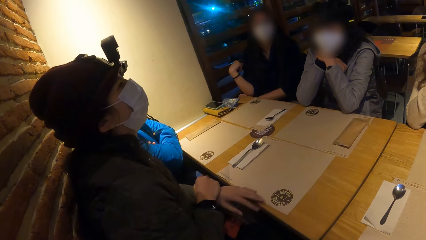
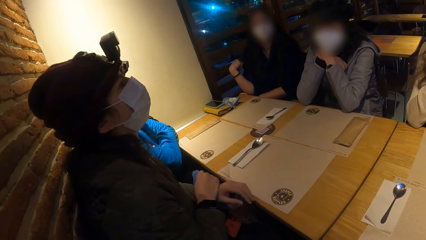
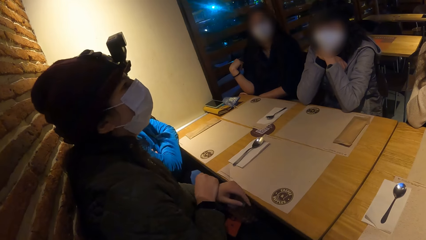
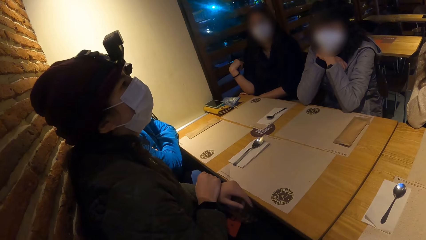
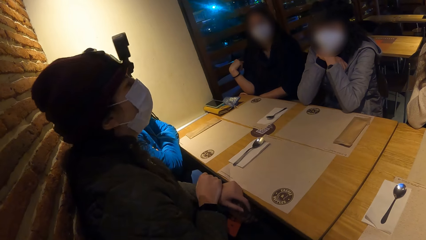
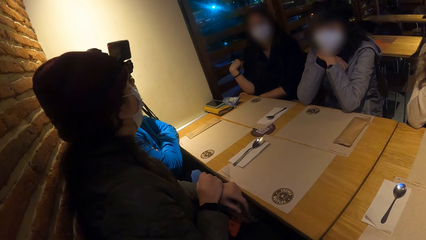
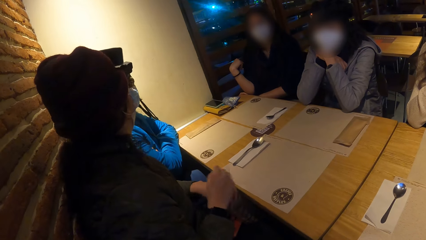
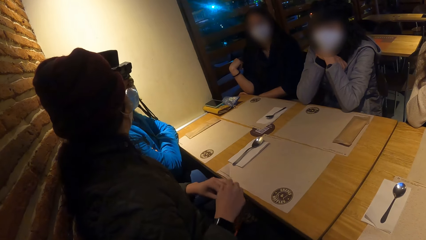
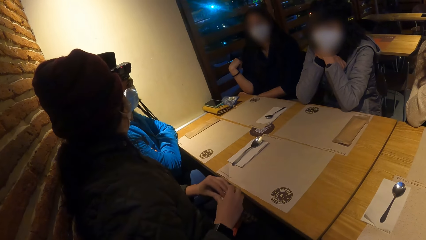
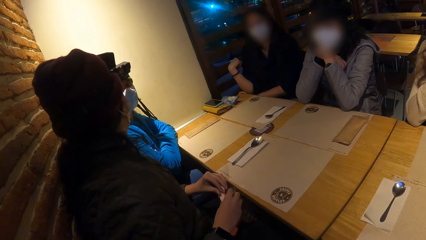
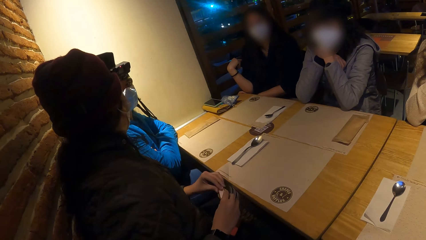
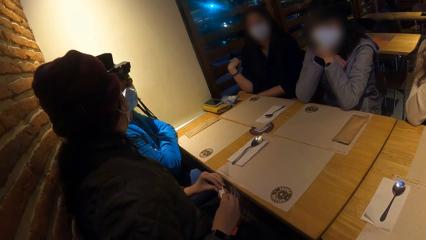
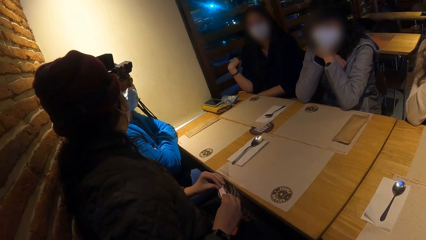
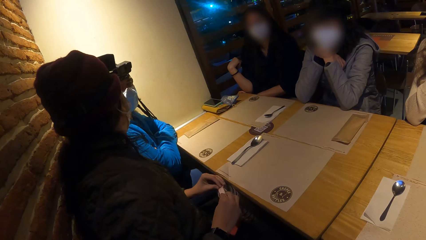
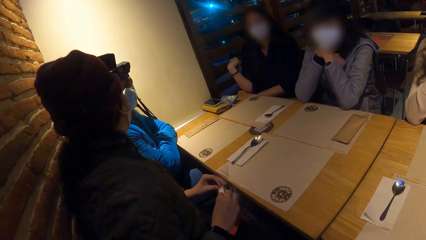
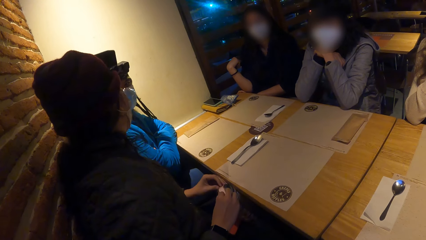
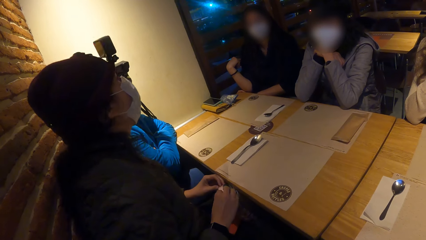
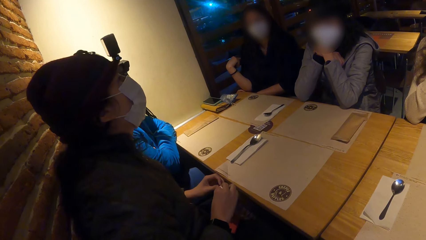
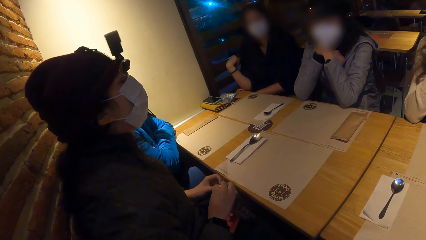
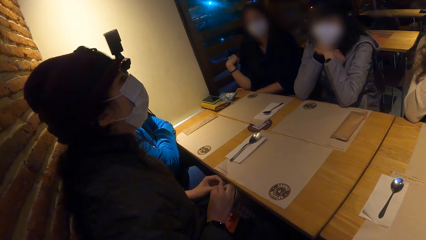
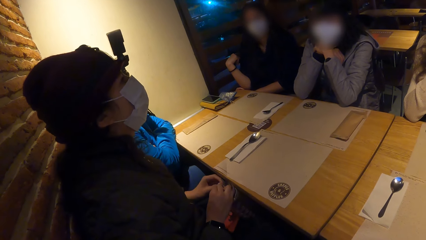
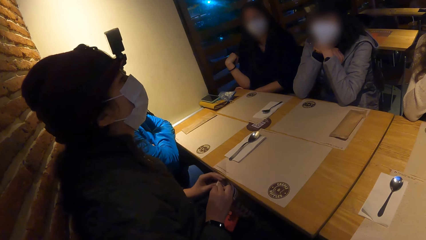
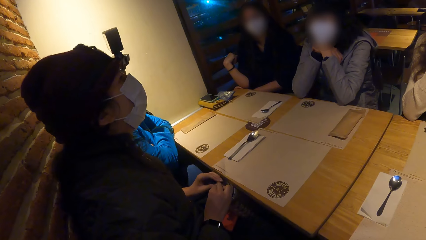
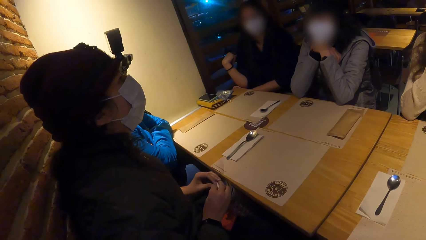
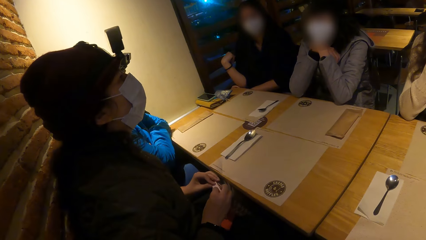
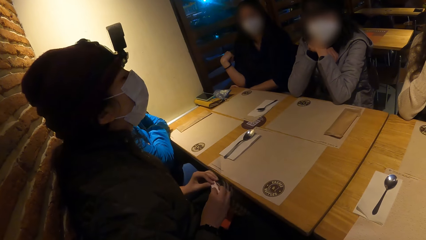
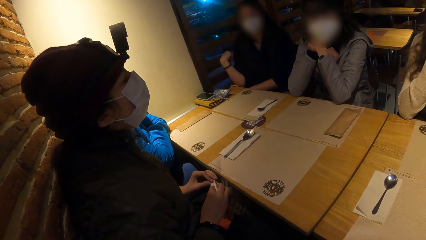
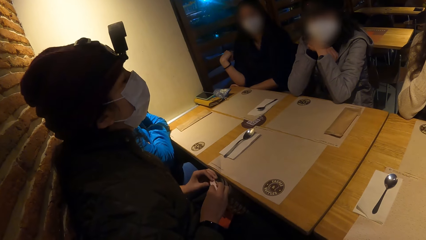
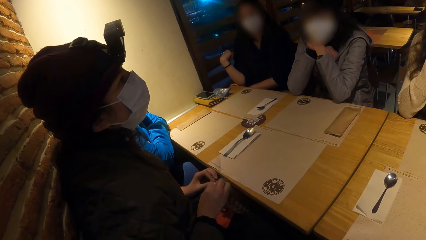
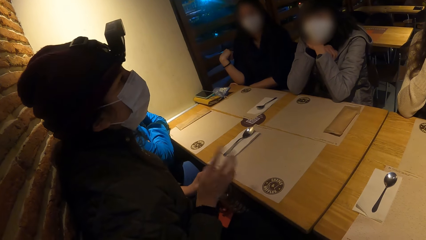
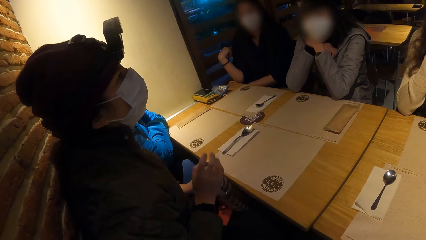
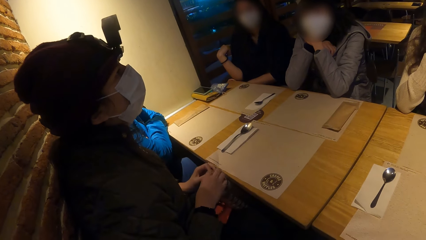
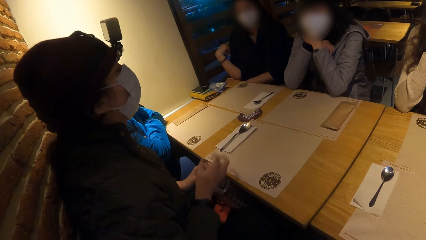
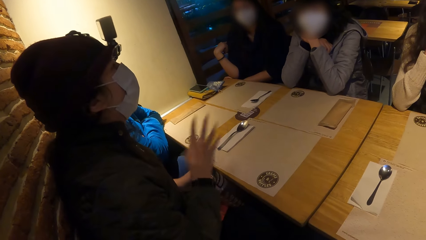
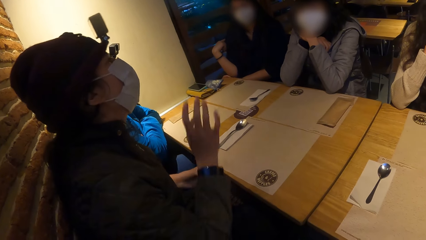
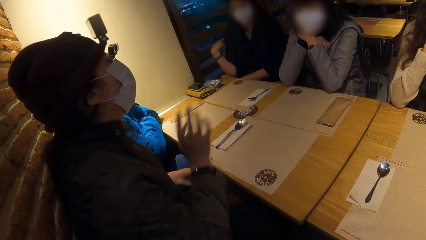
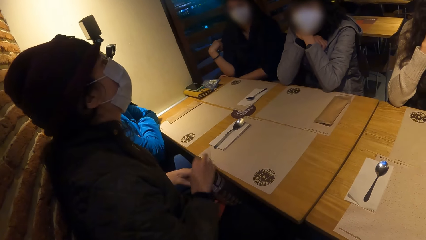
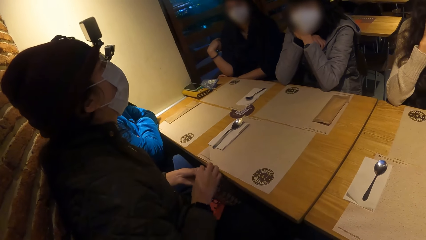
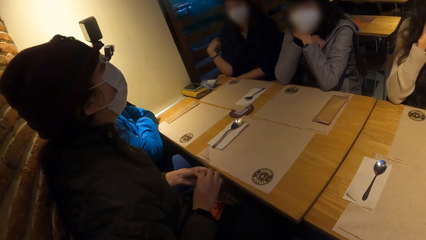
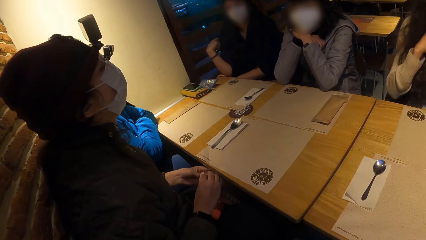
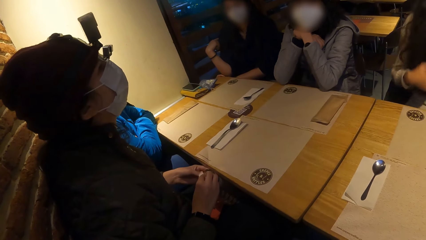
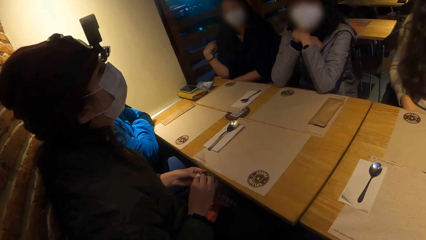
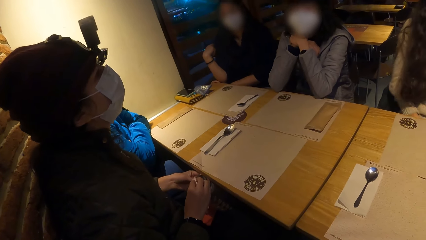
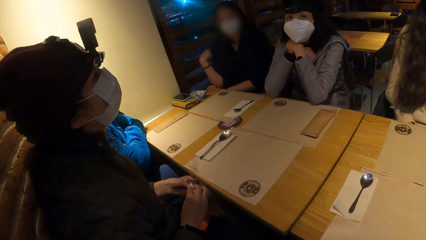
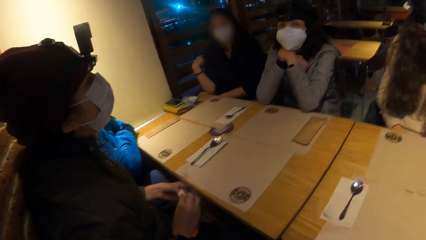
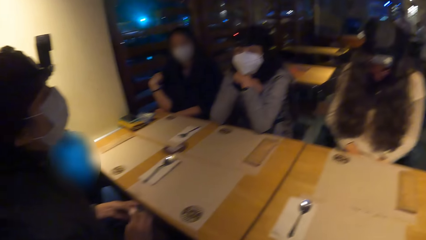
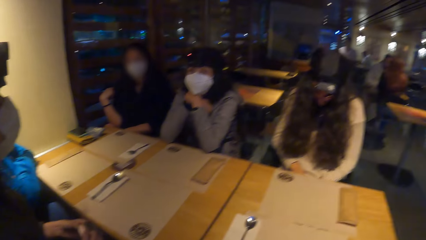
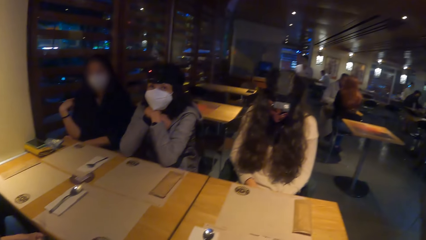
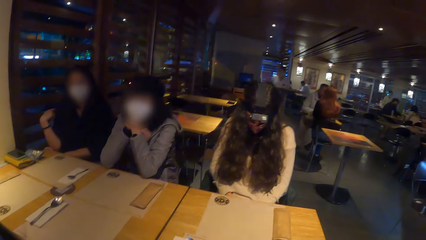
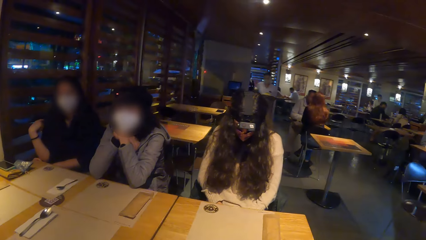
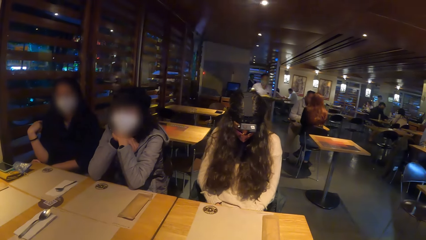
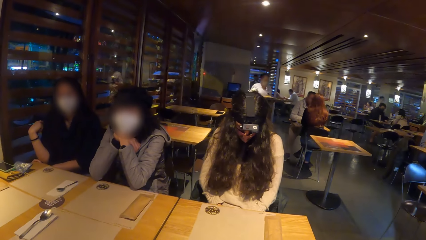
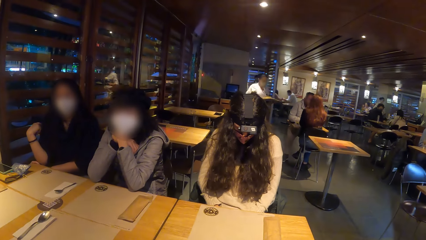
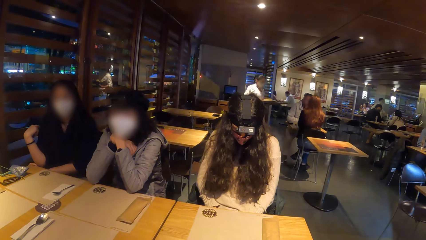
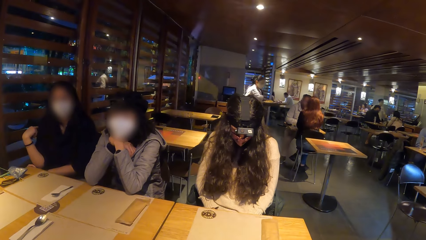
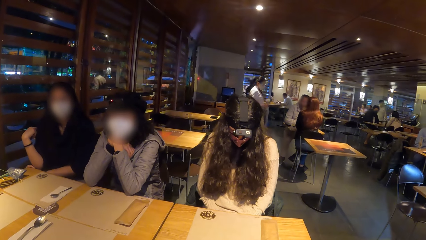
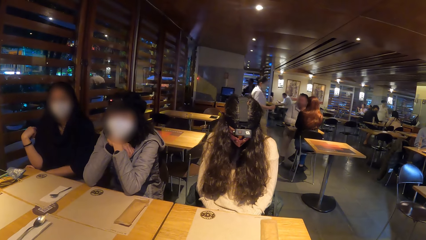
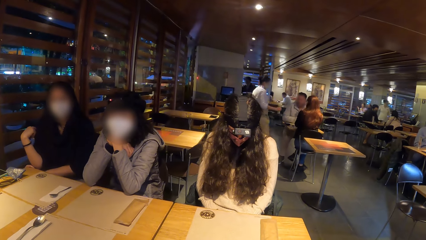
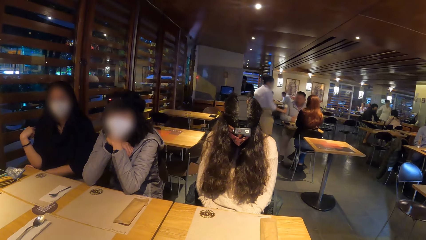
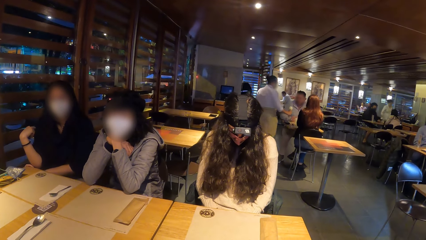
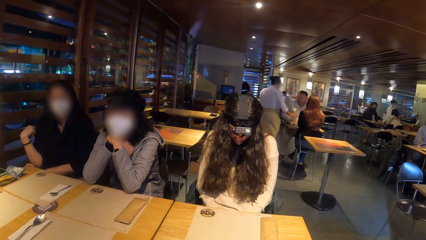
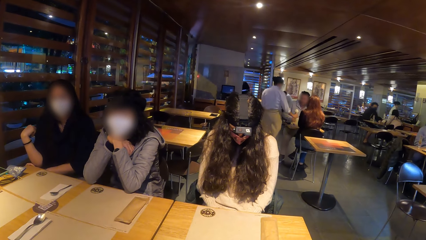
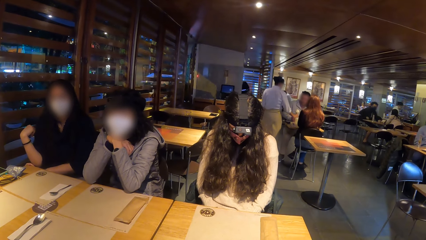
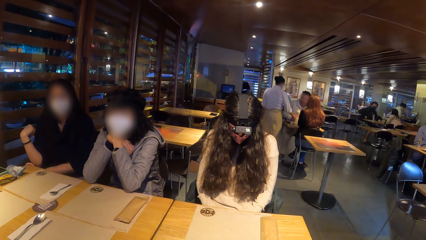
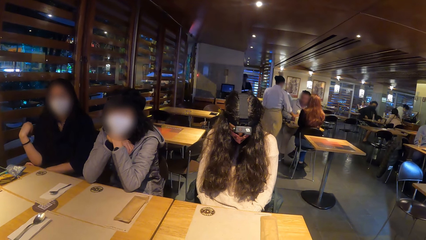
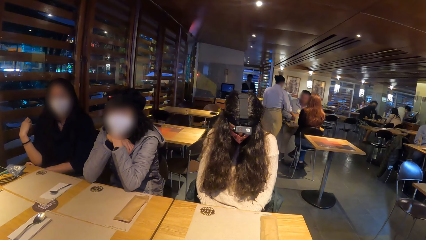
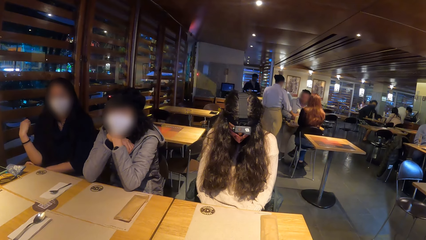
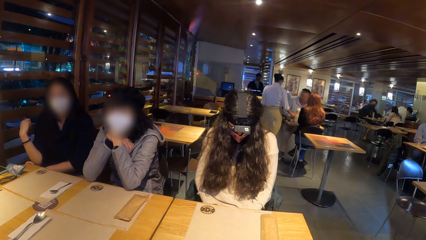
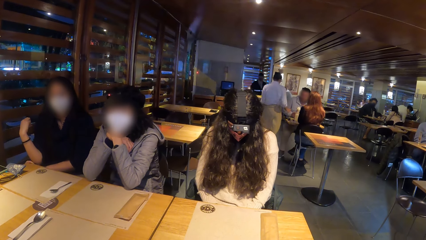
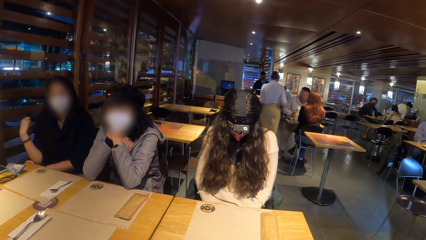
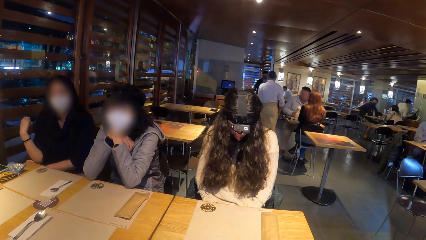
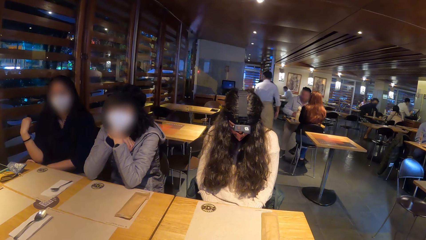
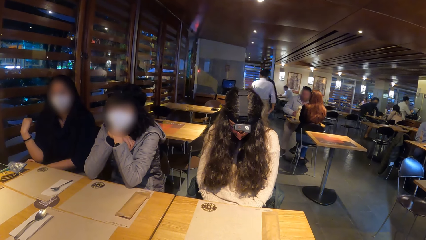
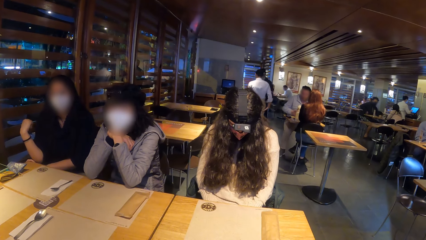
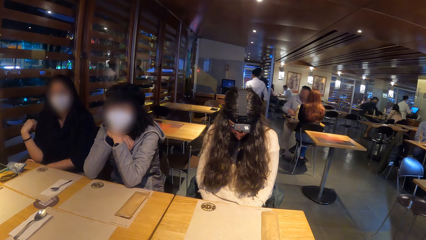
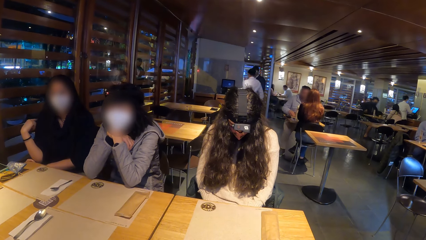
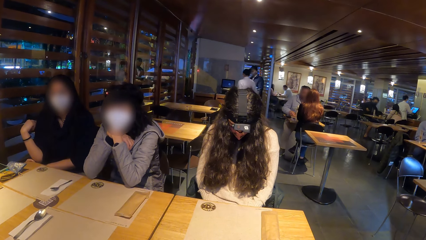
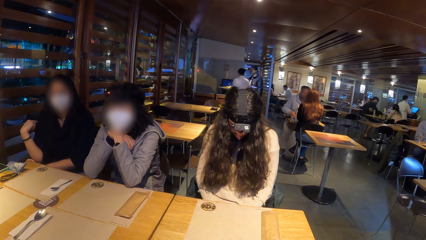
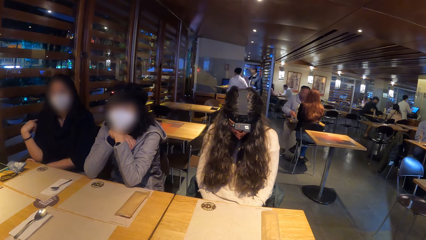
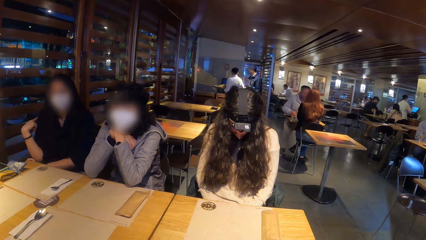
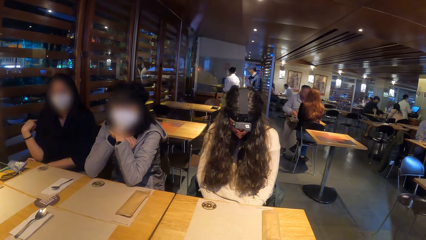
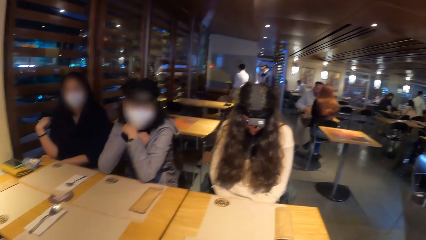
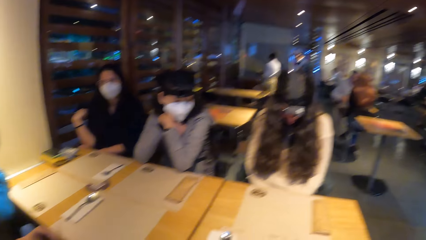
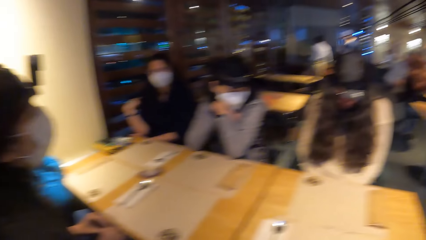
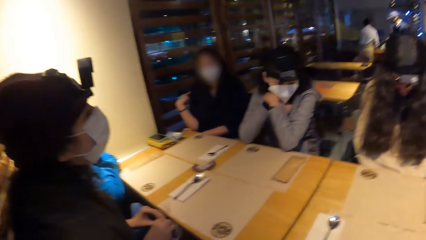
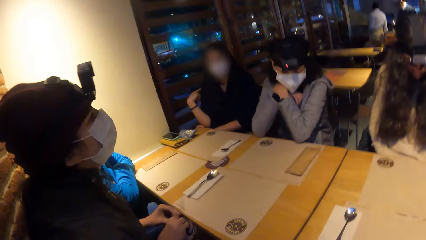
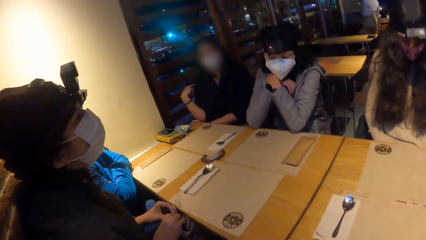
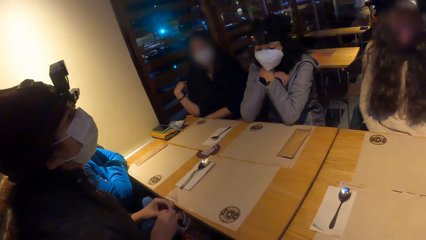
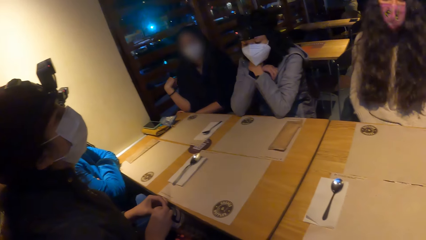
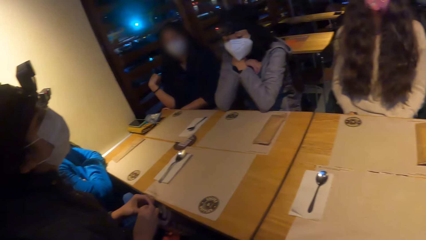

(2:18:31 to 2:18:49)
A woman places her hands on a flask on her lap. The woman converses with a person. The woman fiddles the flask on her lap with her hands. The woman converses with another person. The woman makes gestures with her right hand. The woman converses with the second person. A third person converses with the camera wearer. The woman fiddles the flask on her lap with her hands.
